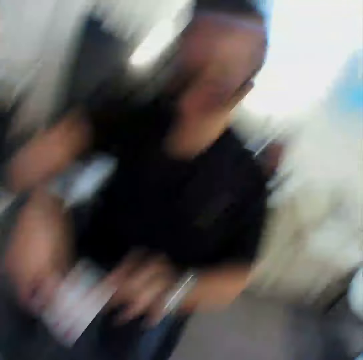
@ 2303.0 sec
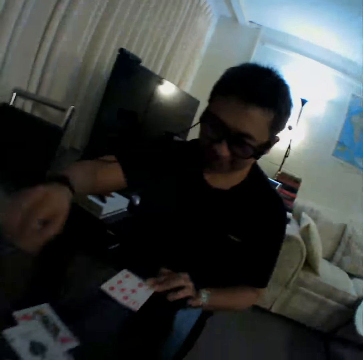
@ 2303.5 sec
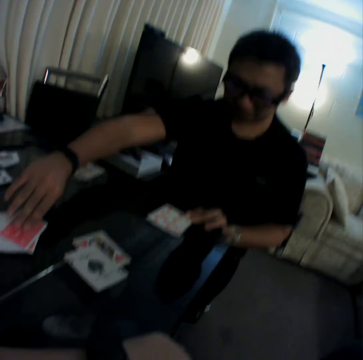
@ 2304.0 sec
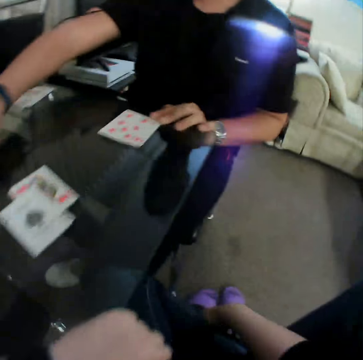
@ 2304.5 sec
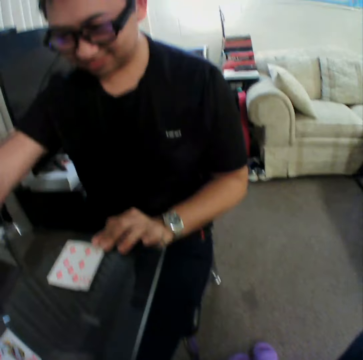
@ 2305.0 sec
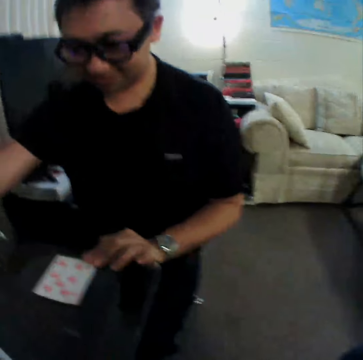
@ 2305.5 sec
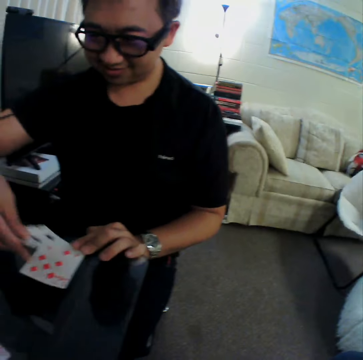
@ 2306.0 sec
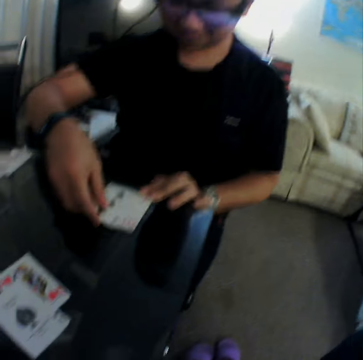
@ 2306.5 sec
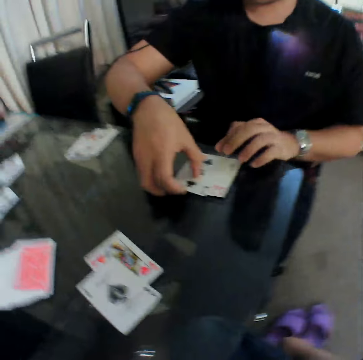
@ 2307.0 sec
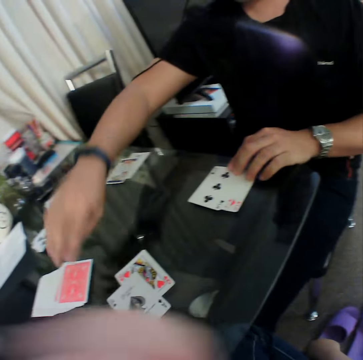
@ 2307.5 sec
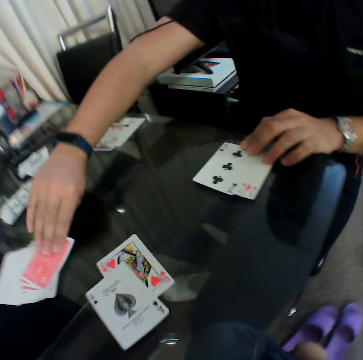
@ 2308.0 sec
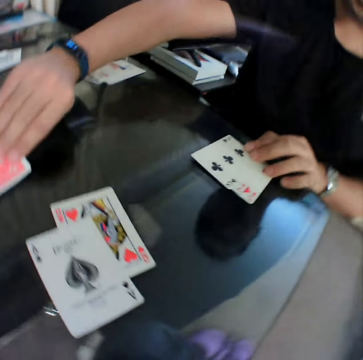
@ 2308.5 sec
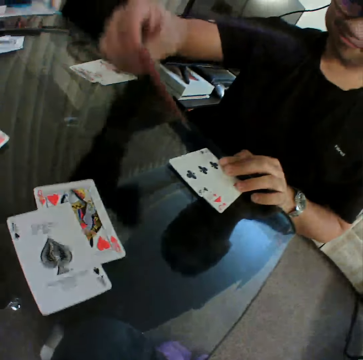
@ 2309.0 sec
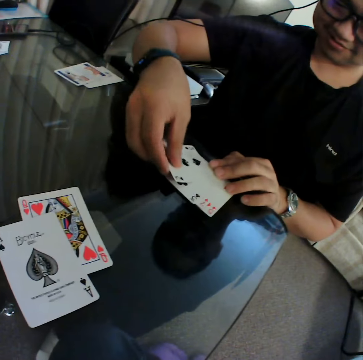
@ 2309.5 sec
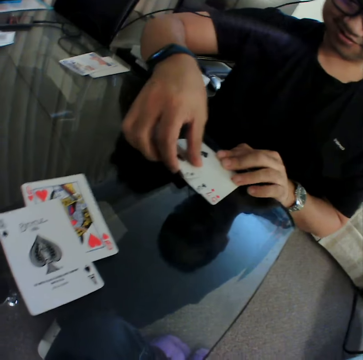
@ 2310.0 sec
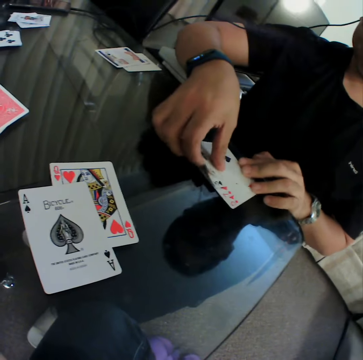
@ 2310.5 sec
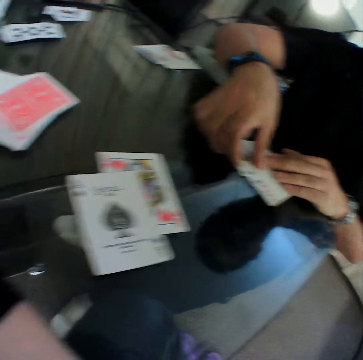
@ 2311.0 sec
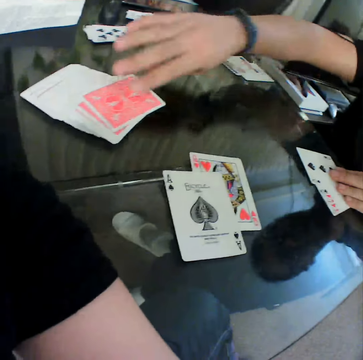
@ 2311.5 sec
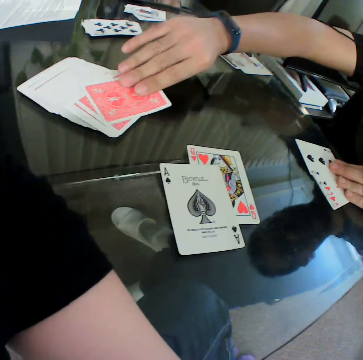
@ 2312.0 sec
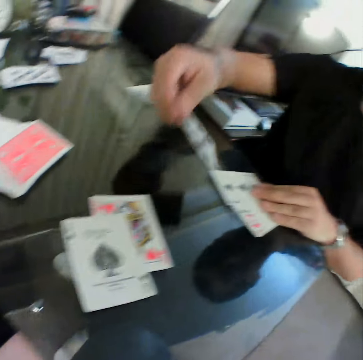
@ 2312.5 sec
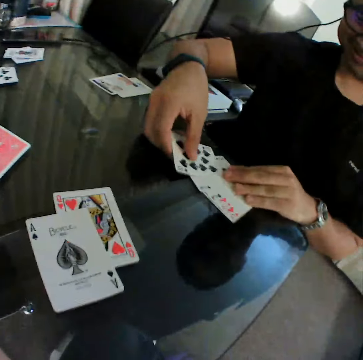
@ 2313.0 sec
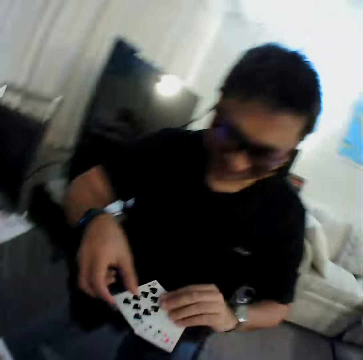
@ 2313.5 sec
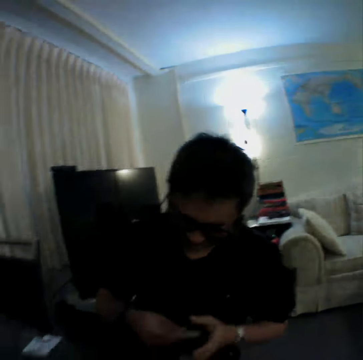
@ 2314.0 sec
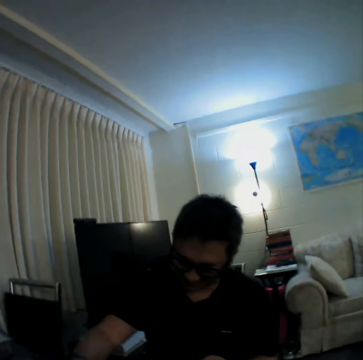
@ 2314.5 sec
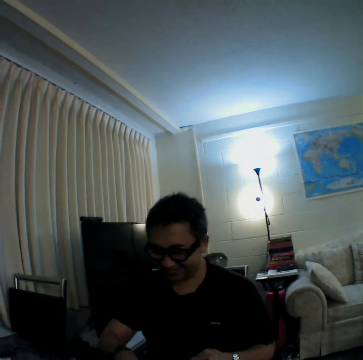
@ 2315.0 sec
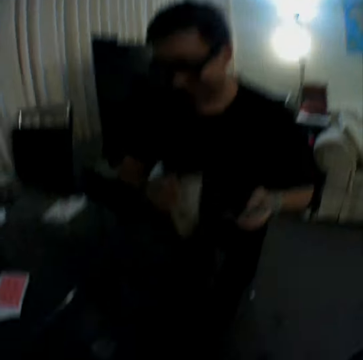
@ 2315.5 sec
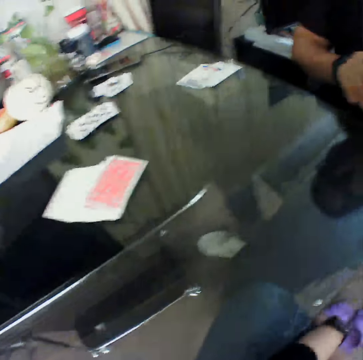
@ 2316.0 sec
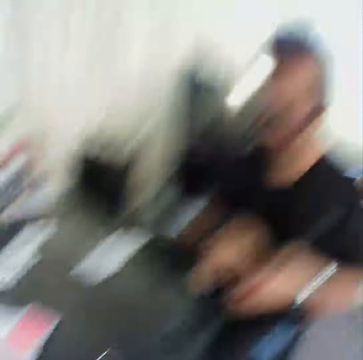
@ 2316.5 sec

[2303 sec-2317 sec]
A man places the card in his right hand on the table. He picks a card. He places the card in his right hand on the table. He picks a card from a deck of cards on the table with his right hand. He checks a card. He places the card in his right hand on the table. He picks a card from the deck of cards on the table with his right hand. He checks a card. He places the card in his right hand on the table. He holds the cards with both hands. He picks cards from the table with his right hand.

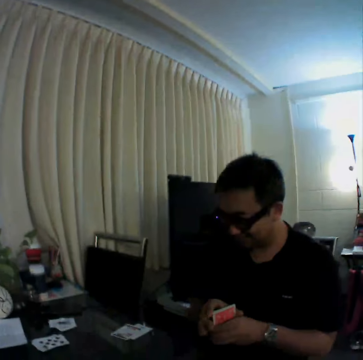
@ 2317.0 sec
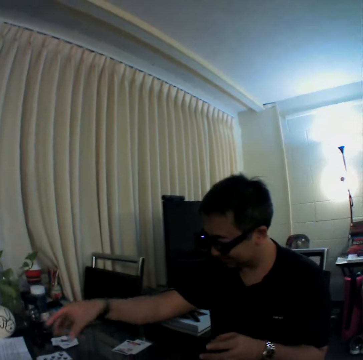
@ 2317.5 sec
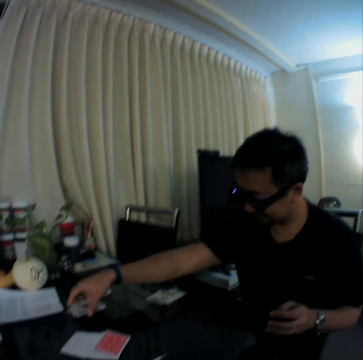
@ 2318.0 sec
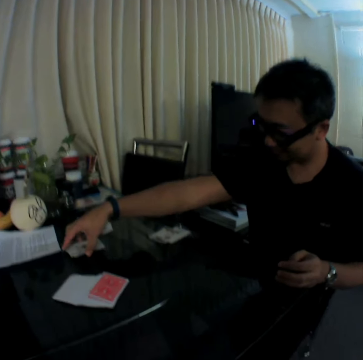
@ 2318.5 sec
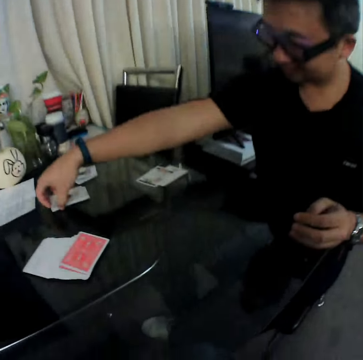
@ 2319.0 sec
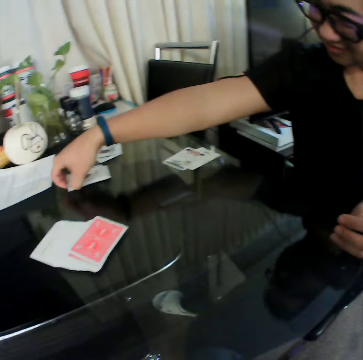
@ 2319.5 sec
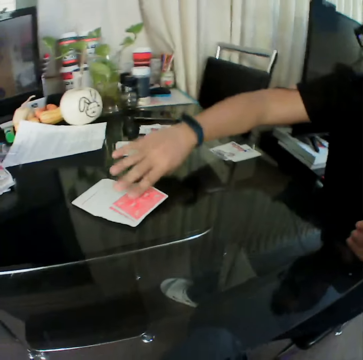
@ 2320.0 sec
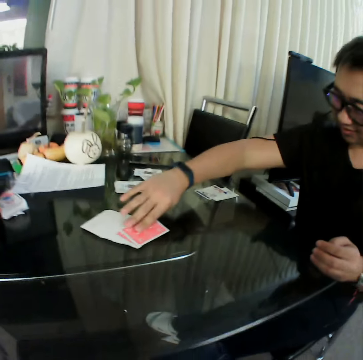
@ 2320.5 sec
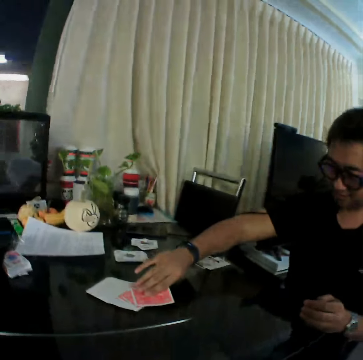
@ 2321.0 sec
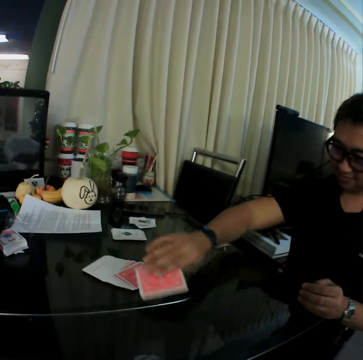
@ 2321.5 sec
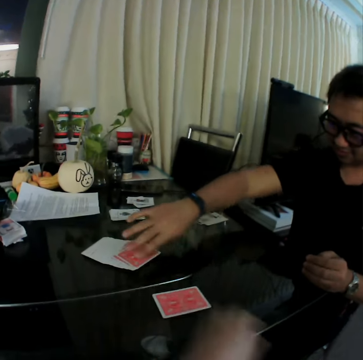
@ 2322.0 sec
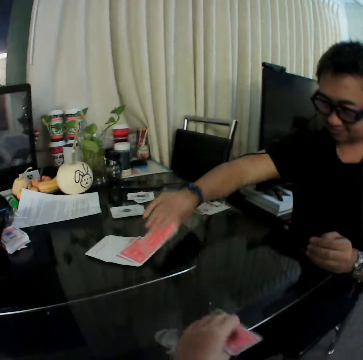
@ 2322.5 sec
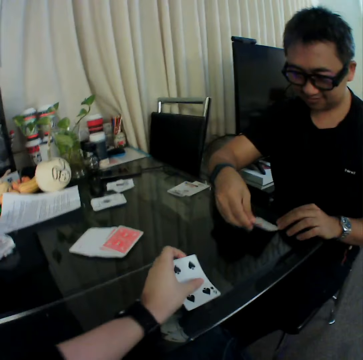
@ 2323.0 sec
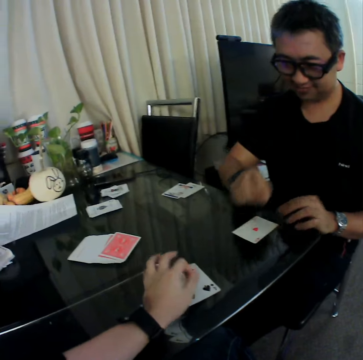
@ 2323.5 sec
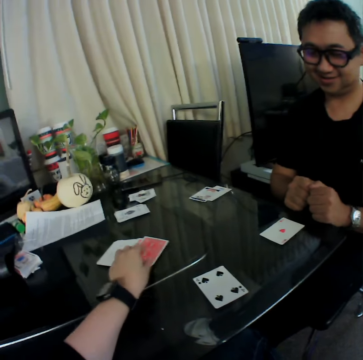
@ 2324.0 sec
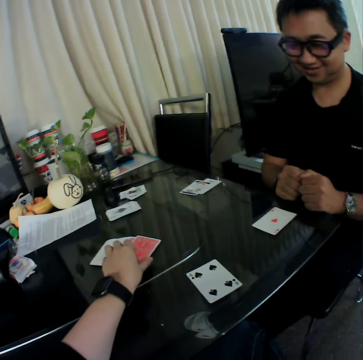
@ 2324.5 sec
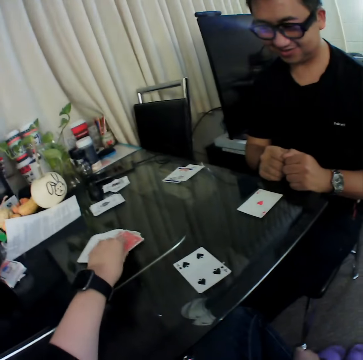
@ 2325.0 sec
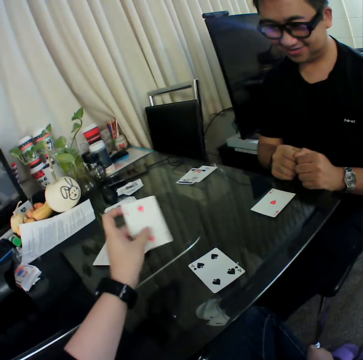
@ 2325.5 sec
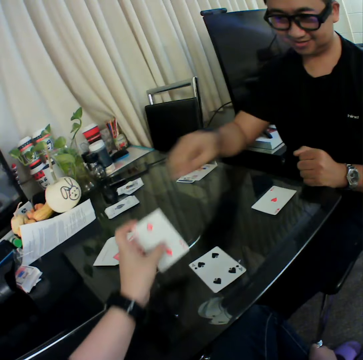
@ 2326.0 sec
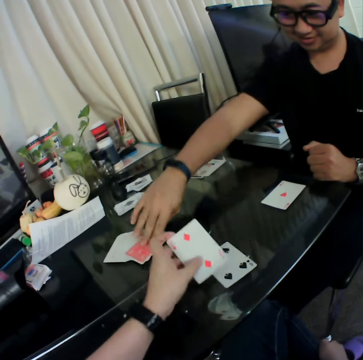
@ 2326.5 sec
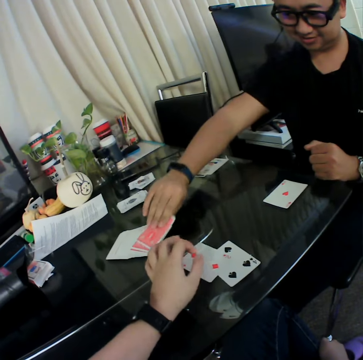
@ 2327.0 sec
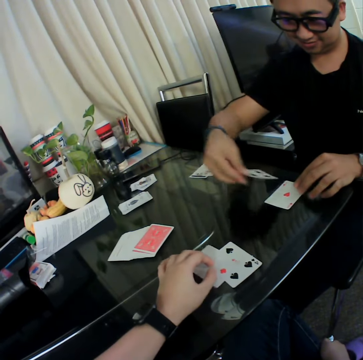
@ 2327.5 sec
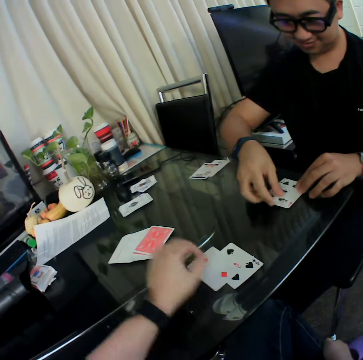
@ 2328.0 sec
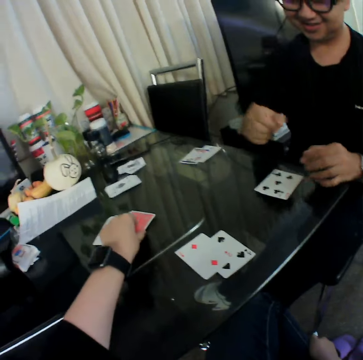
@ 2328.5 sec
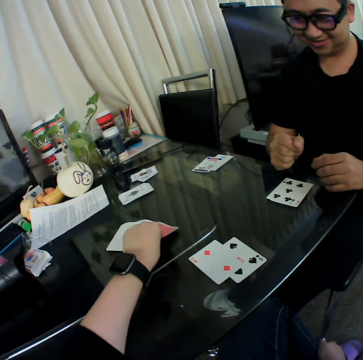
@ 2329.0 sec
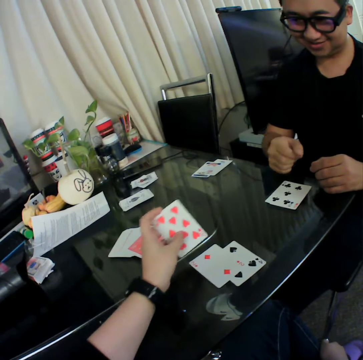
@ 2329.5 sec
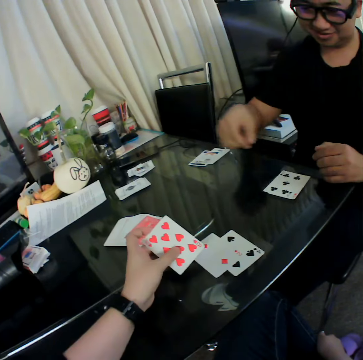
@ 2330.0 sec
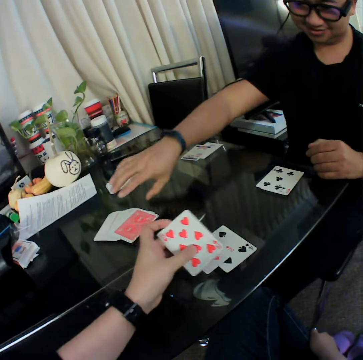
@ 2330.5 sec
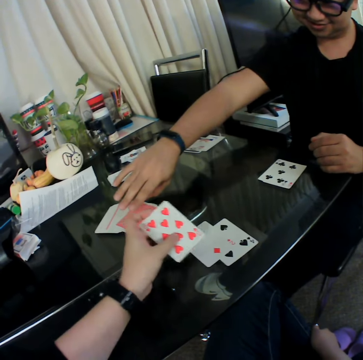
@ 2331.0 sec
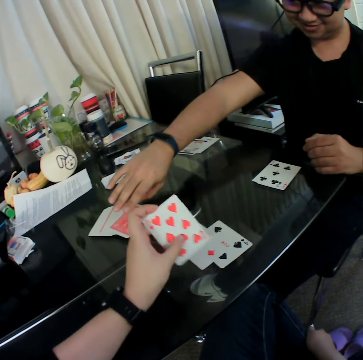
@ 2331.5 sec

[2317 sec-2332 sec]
A man places the card in his right hand on the table. He picks a card from a deck of cards on the table with his right hand and places the card in his right hand on the table. The camera wearer picks a card from the table with his left hand. The man picks a card from the deck of cards on the table with his right hand. The camera wearer flips the card. The man places the card in his right hand on the table. The camera wearer places the card in his left hand on the table. He picks a card from the deck of cards on the table with his left hand. He checks a card. He places the card in his left hand on the table. The man picks a card from the deck of cards on the table with his right hand. He checks a card and places the card in his right hand on the table. The camera wearer picks a card from the deck of cards on the table with his left hand. He checks a card.

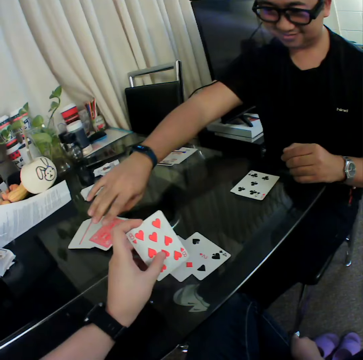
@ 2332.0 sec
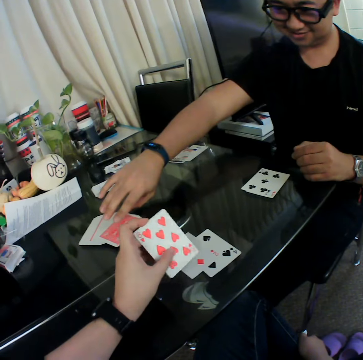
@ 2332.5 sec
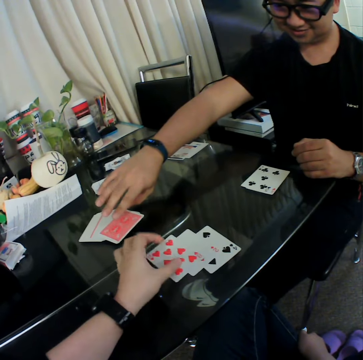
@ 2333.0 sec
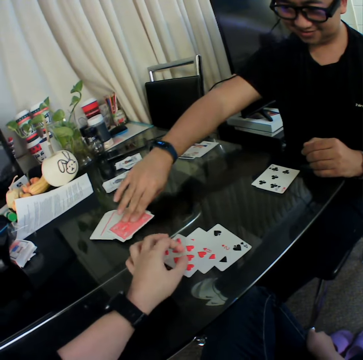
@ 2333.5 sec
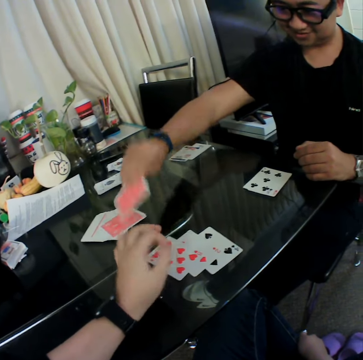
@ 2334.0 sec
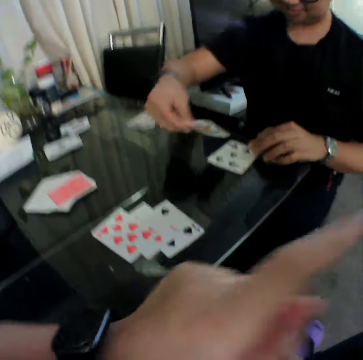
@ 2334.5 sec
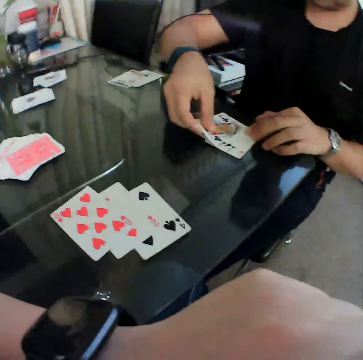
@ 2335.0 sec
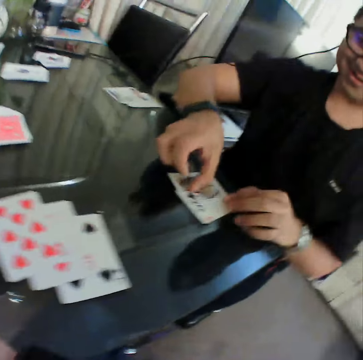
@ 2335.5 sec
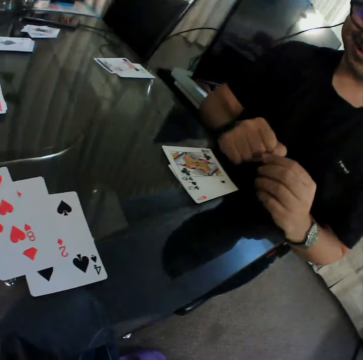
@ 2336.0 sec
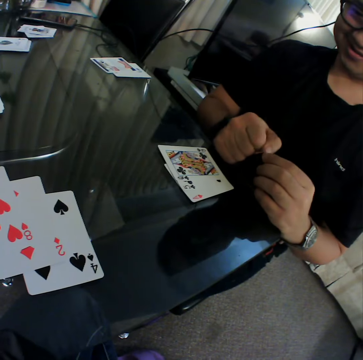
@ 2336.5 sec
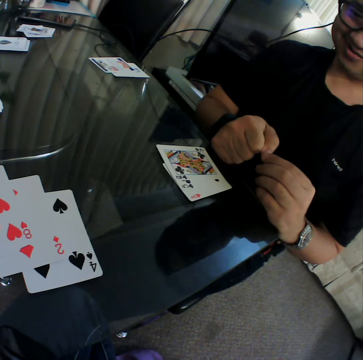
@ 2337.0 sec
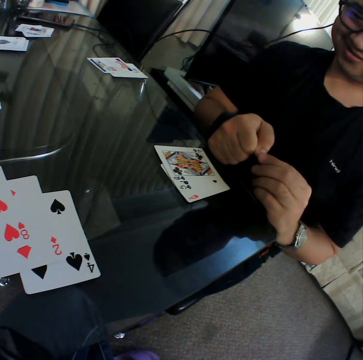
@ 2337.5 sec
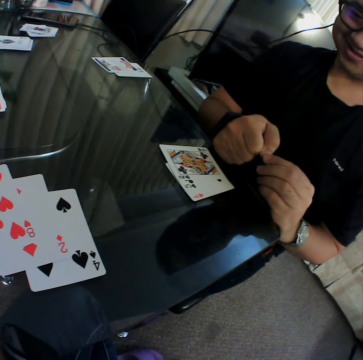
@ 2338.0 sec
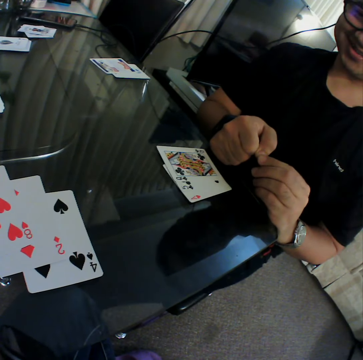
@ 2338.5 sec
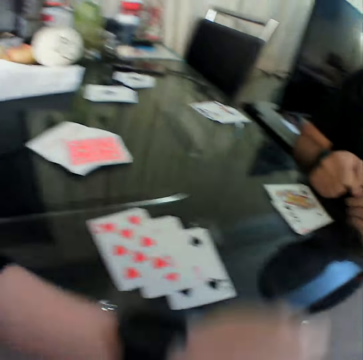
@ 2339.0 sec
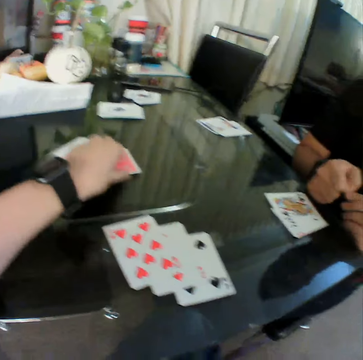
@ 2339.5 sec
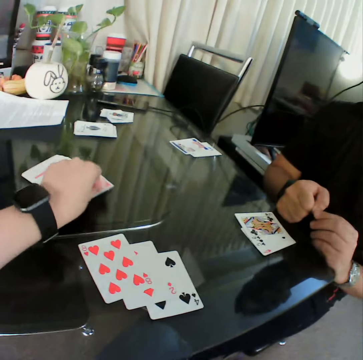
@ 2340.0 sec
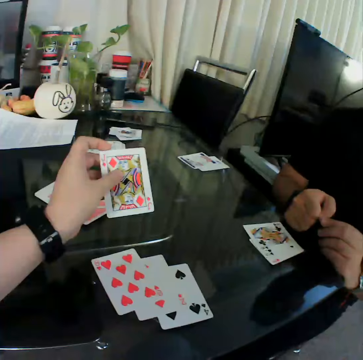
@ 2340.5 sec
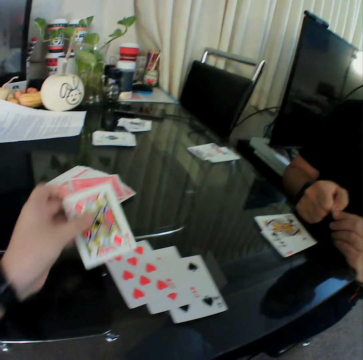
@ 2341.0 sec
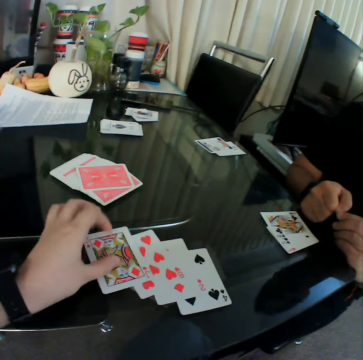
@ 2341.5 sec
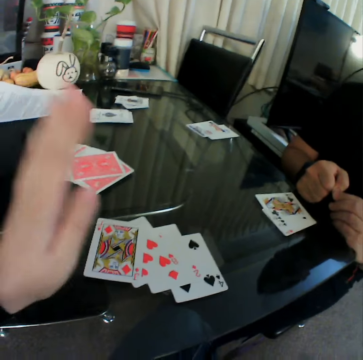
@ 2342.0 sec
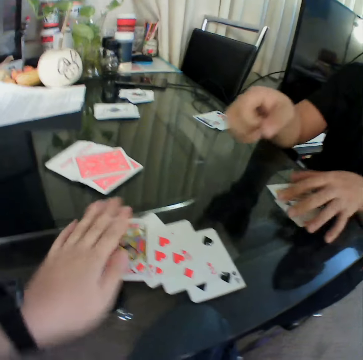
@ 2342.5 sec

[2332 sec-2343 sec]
The camera wearer places the card in his left hand on the table. A man picks a card from a deck of cards on the table with his right hand and places the card in his right hand on the table. The man picks a card. The camera wearer picks a card from the deck of cards on the table with his left hand. He checks a card. He places the card in his left hand on the table.
